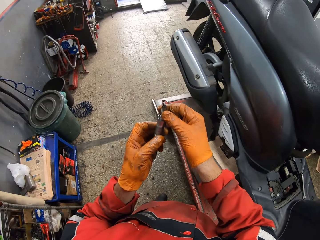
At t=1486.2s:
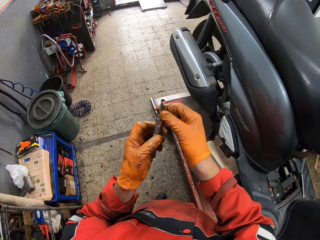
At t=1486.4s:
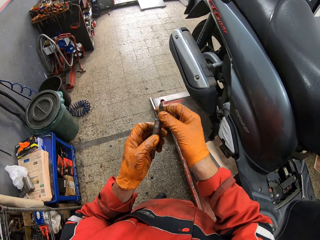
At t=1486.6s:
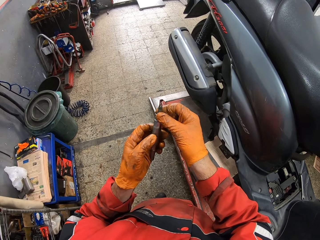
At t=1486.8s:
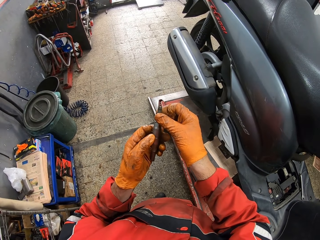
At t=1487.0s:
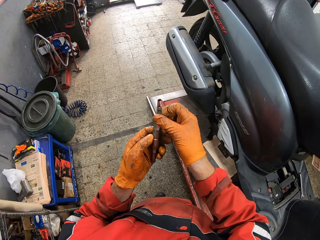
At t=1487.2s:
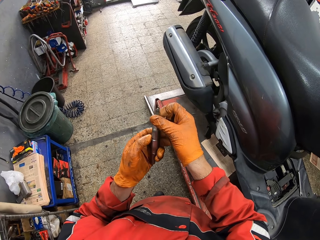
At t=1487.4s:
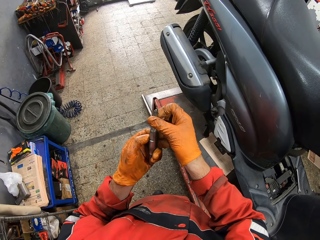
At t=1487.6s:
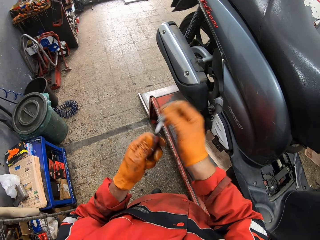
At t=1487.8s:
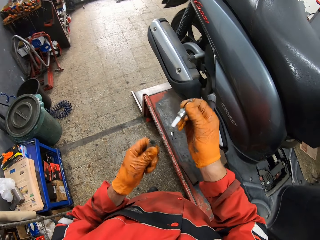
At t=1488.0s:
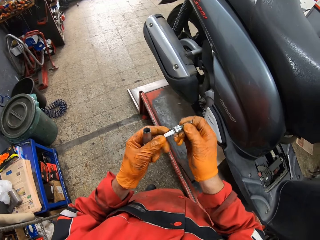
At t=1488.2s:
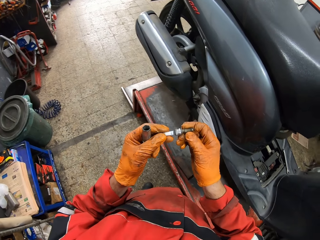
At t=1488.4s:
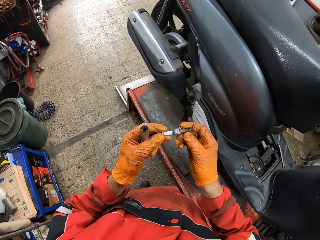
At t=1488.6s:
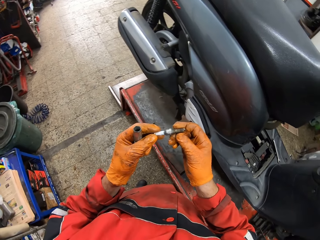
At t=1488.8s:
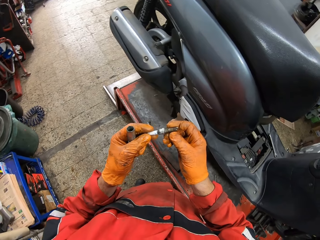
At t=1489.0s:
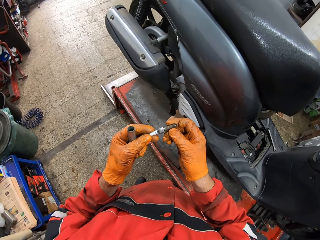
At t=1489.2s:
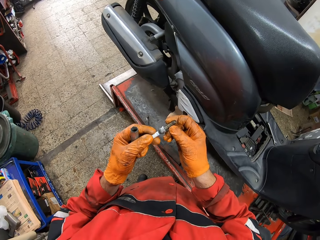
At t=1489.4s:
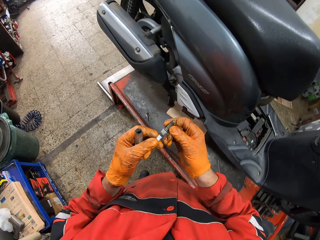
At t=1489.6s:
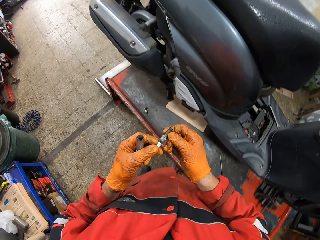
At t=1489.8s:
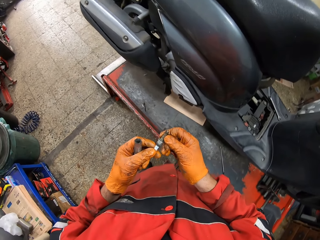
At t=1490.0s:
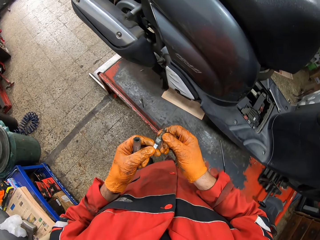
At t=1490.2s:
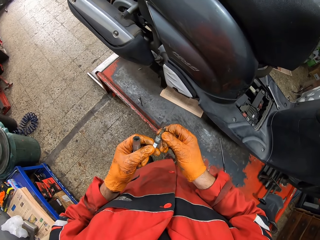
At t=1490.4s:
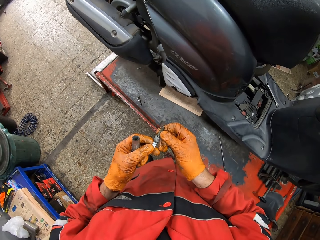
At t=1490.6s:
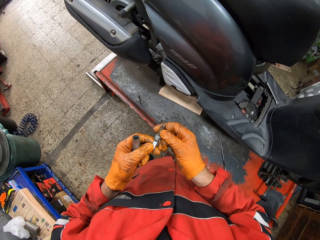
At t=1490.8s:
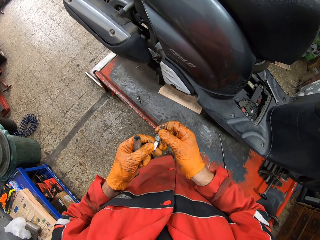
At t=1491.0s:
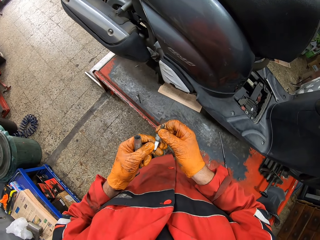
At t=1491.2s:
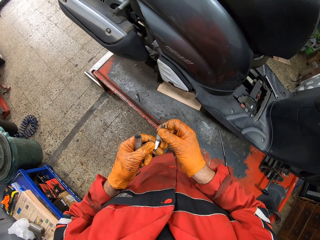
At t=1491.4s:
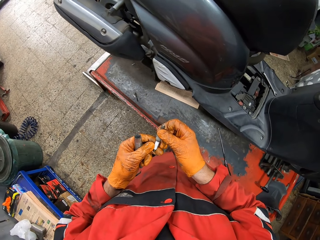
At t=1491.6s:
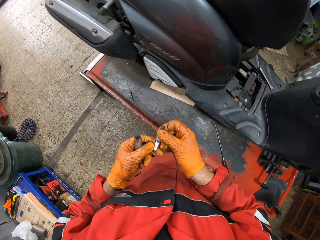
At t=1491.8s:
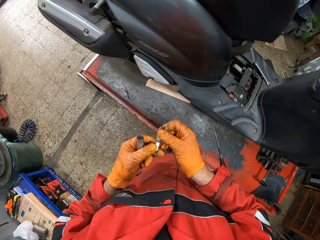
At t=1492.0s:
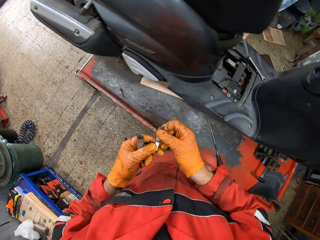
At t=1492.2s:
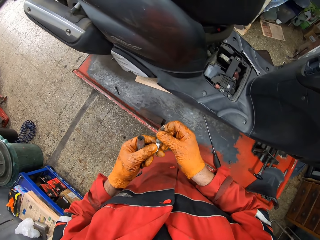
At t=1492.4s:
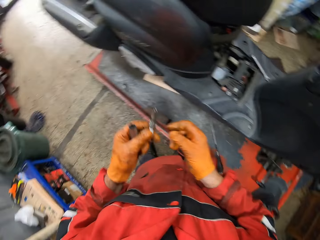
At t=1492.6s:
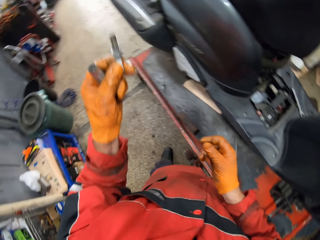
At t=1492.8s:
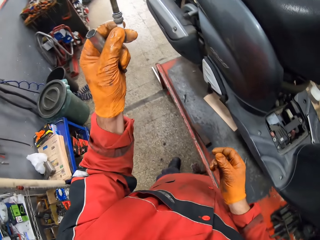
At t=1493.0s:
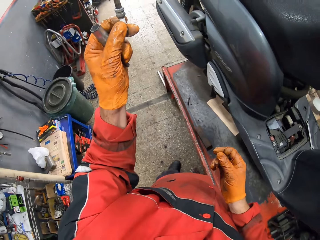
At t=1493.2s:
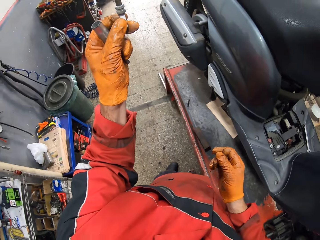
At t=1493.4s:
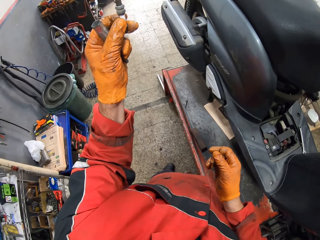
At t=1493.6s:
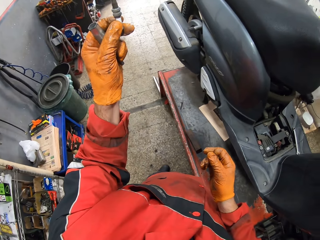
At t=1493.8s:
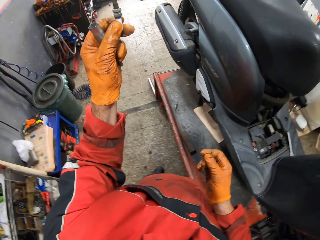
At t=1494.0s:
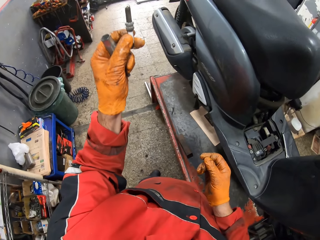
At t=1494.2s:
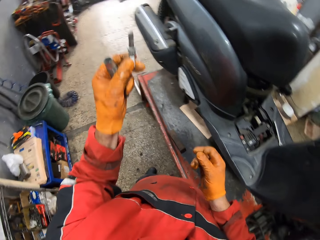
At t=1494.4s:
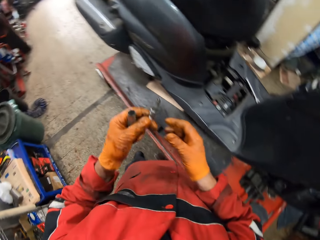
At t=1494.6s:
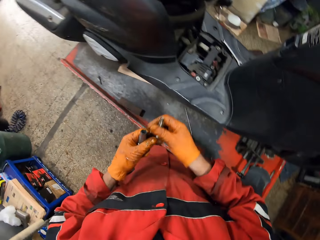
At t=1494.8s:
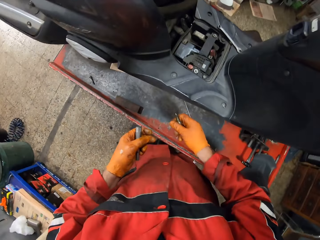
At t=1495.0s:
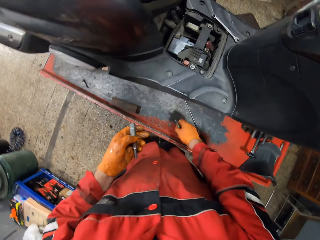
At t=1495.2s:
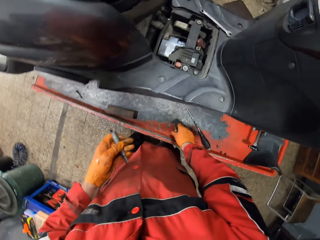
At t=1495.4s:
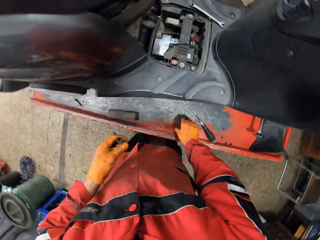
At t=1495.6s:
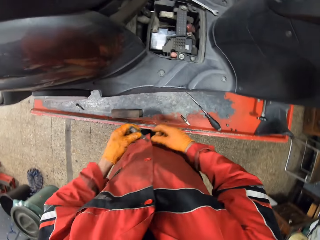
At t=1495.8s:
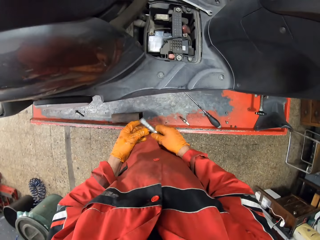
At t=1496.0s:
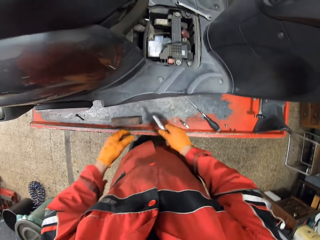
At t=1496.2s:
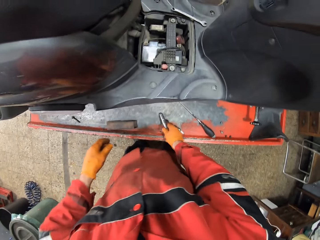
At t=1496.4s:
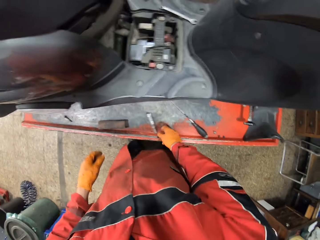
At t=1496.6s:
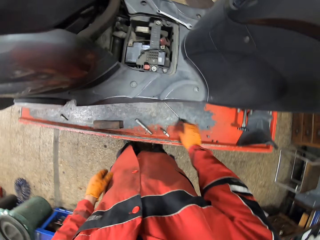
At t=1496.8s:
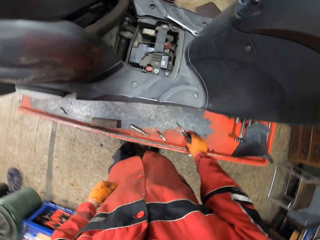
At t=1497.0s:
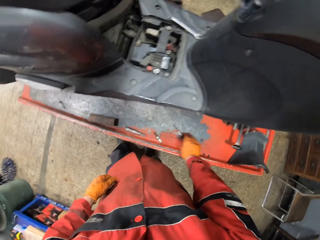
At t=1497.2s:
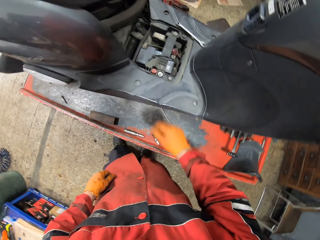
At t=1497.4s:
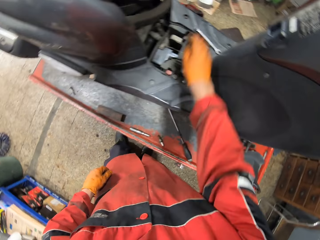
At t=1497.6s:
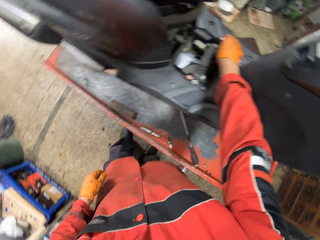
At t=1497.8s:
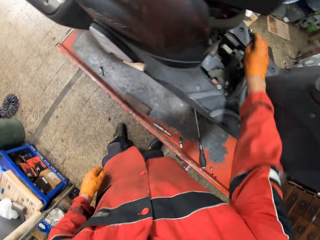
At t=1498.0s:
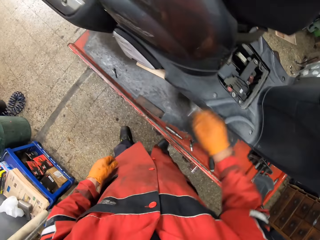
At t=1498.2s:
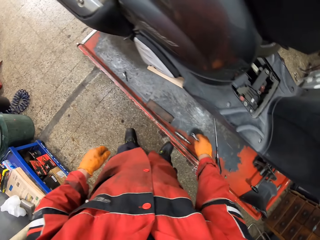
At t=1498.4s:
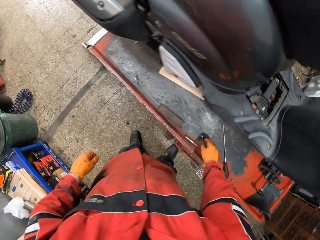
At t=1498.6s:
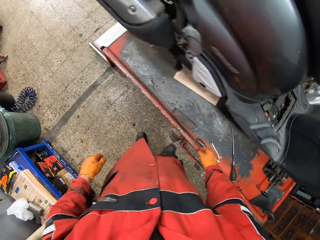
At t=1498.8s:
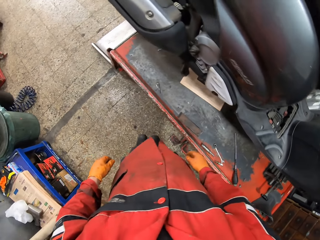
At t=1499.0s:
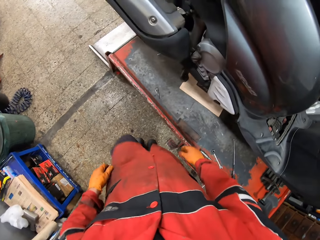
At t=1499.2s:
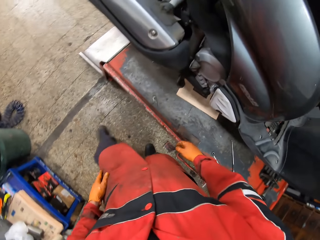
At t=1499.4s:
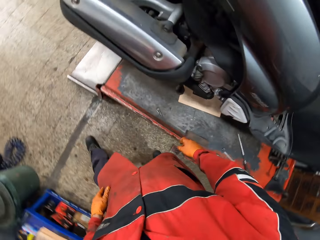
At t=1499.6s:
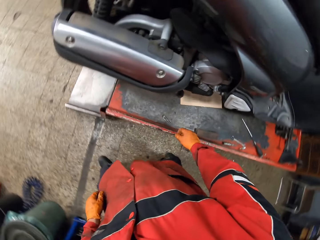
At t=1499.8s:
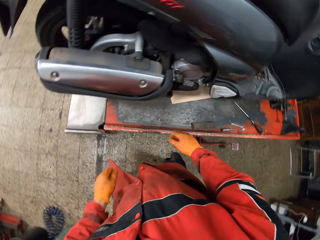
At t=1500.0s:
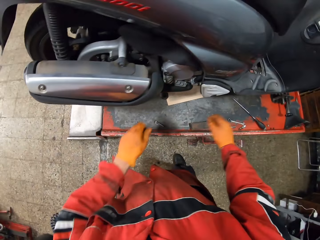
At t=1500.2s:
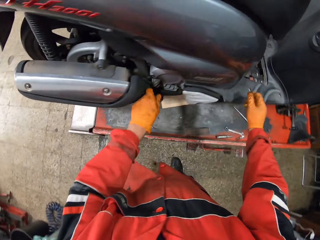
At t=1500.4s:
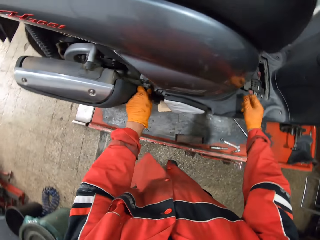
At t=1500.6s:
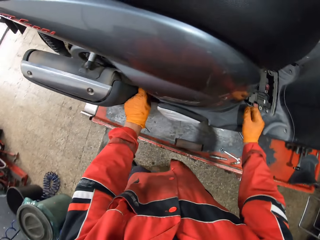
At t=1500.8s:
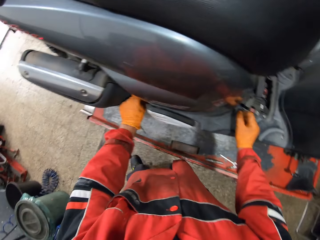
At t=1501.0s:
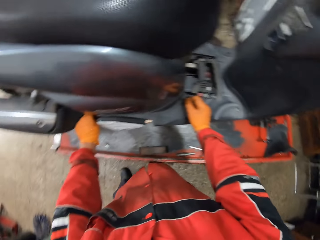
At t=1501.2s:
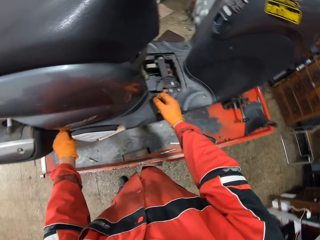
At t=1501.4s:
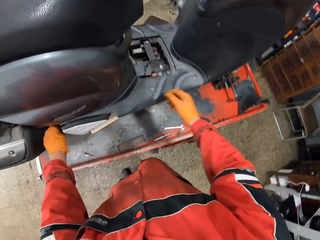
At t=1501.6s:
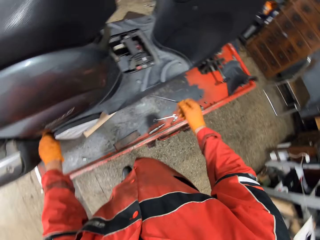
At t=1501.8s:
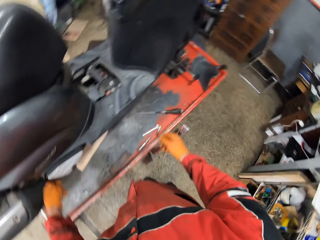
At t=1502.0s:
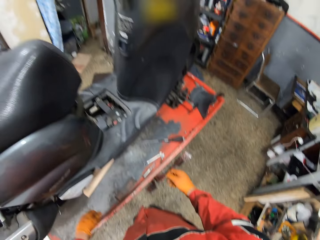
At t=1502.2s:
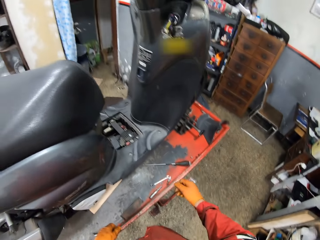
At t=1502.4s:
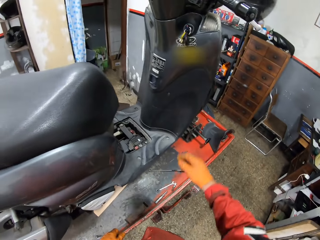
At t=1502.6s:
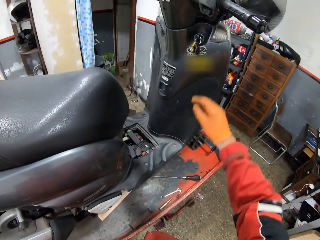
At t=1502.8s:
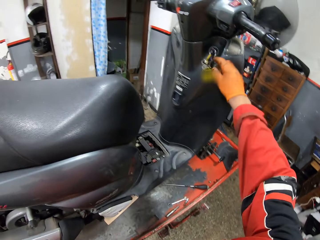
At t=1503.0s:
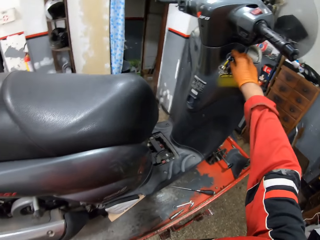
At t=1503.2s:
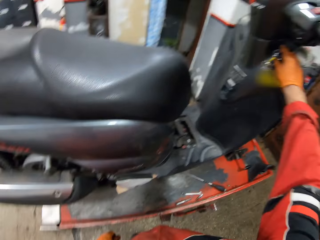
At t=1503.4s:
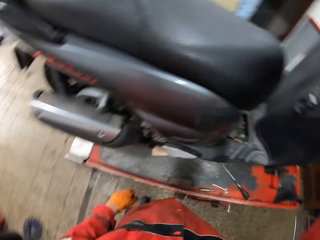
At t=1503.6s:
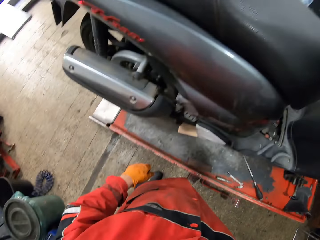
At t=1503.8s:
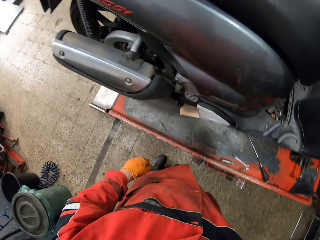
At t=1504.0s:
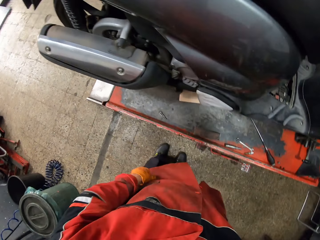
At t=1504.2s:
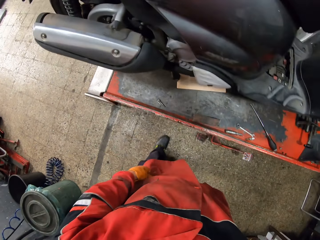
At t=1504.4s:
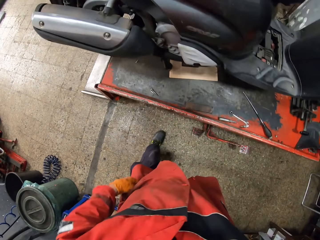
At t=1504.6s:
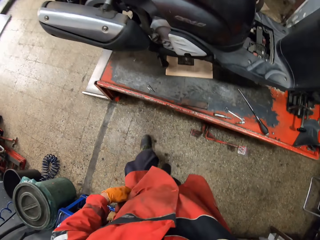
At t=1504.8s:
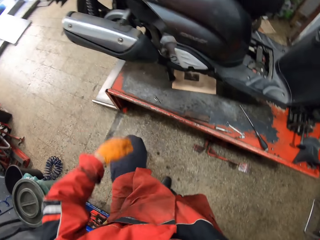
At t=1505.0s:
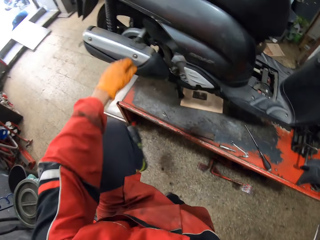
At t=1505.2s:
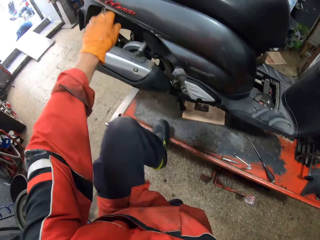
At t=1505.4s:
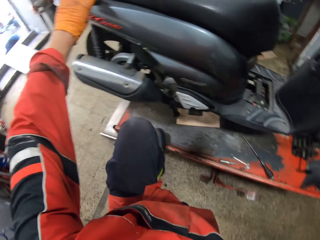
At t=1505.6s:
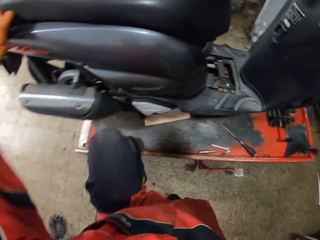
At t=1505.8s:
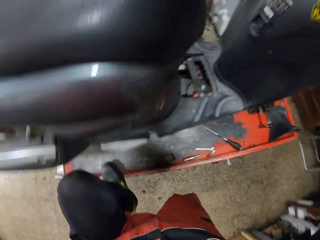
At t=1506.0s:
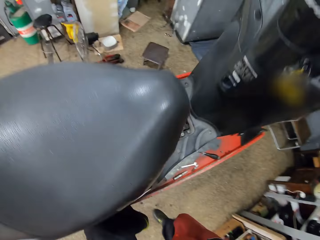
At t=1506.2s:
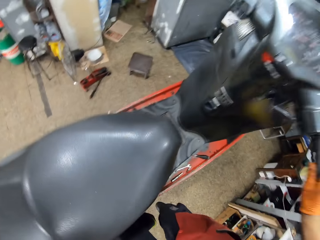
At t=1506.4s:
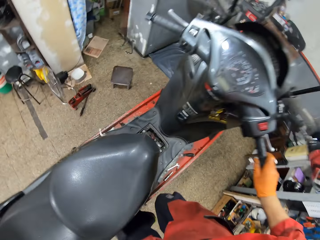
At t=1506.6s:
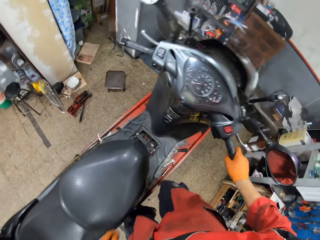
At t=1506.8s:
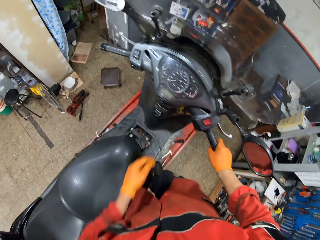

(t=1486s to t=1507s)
The camera wearer separates a bit holder or metal from the plug with hands. He looks at the metal with his hands. He raises the plug with his left hand. He passes the plug to his right hand and drops the plug on the workbench. He passes the bit holder to his right hand and drops the bit holder on the workbench. He touches a screw on the counter. He picks the ring spanner from the motorcycle with his right hand and drops the ring spanner on the workbench. He touches the spanner on the counter. He walks from the tools. He touches the motorcycle. He touches the keys. He looks down. He climbs on the workbench.
